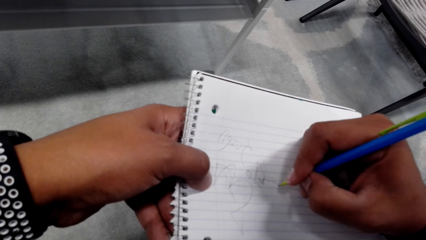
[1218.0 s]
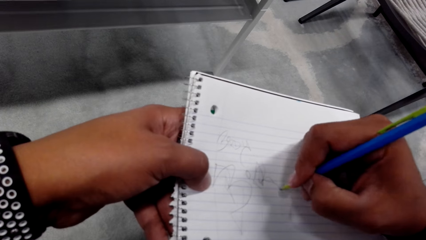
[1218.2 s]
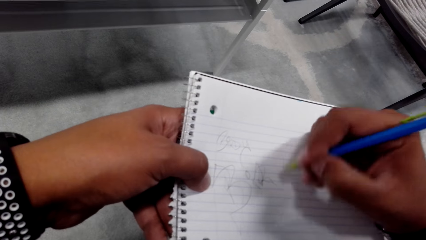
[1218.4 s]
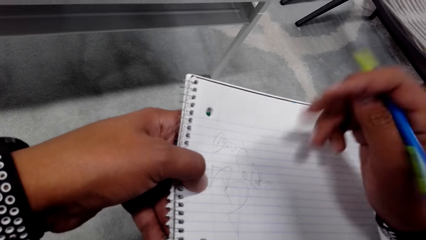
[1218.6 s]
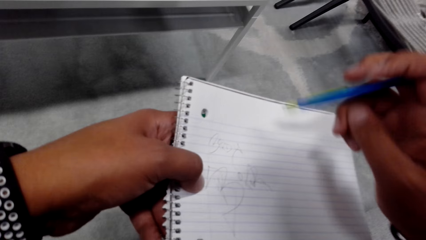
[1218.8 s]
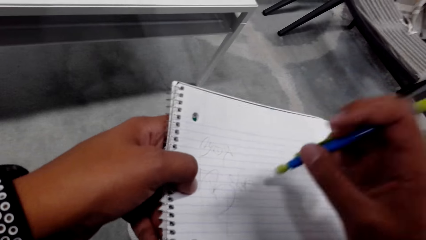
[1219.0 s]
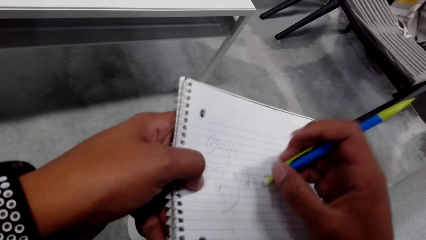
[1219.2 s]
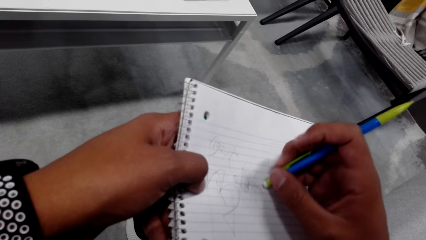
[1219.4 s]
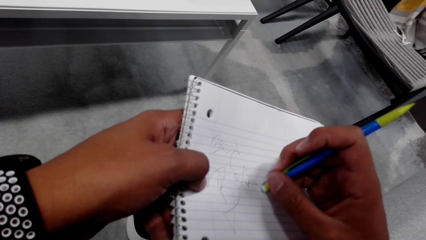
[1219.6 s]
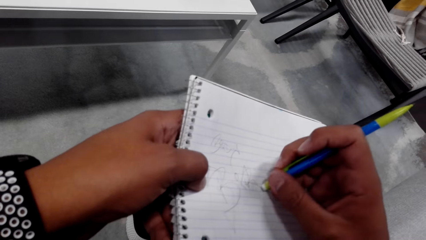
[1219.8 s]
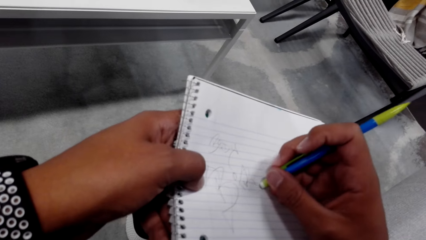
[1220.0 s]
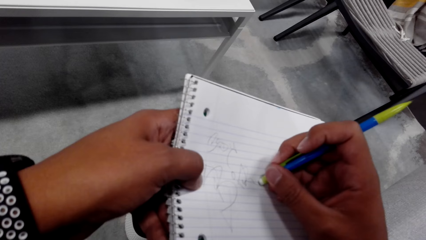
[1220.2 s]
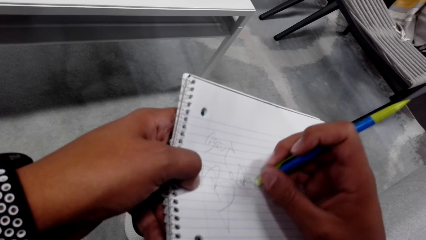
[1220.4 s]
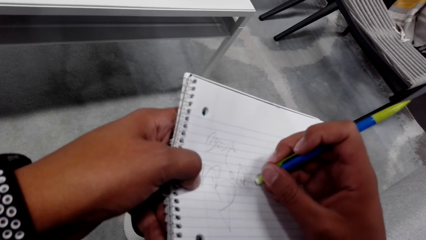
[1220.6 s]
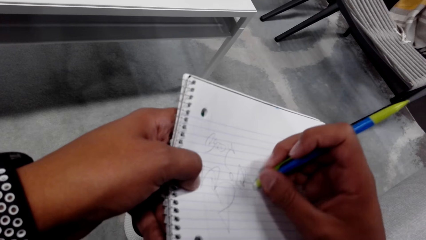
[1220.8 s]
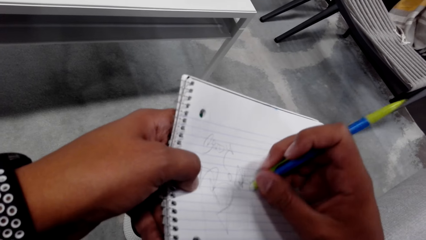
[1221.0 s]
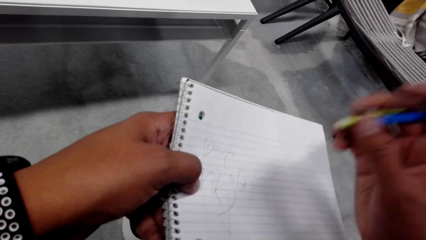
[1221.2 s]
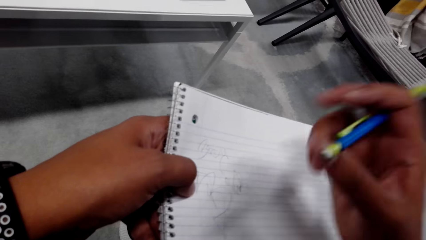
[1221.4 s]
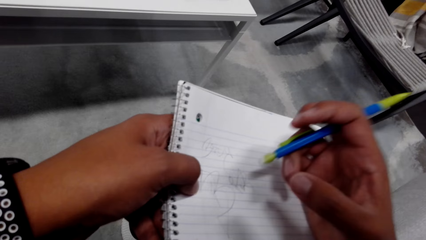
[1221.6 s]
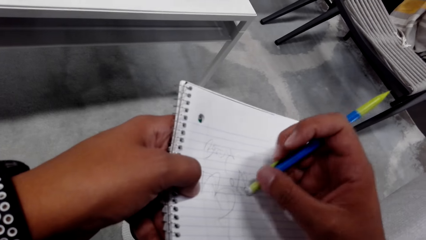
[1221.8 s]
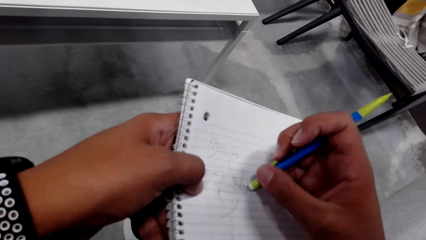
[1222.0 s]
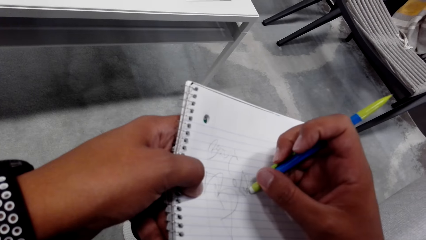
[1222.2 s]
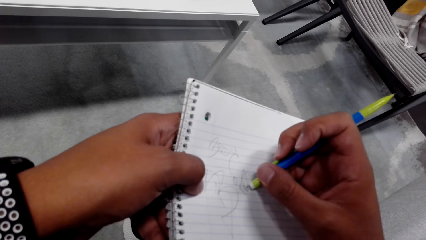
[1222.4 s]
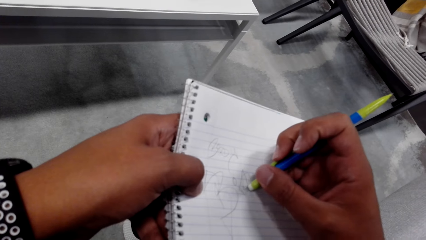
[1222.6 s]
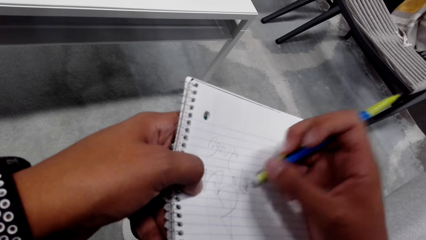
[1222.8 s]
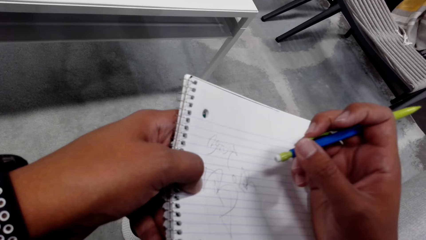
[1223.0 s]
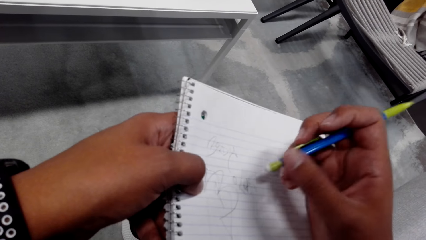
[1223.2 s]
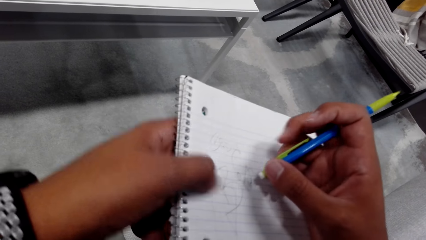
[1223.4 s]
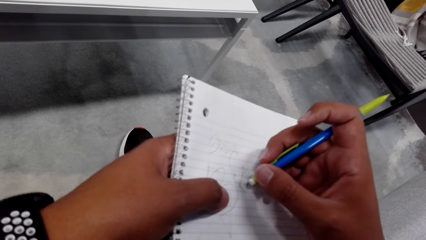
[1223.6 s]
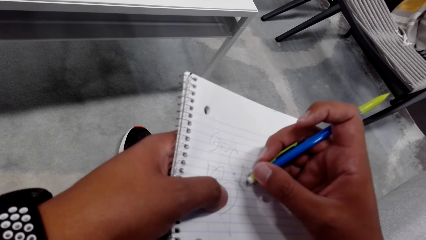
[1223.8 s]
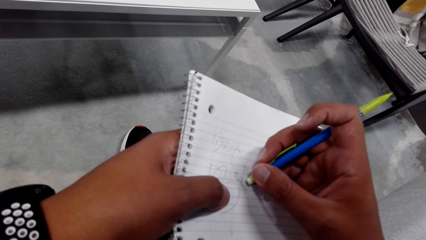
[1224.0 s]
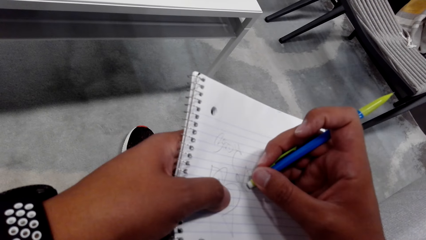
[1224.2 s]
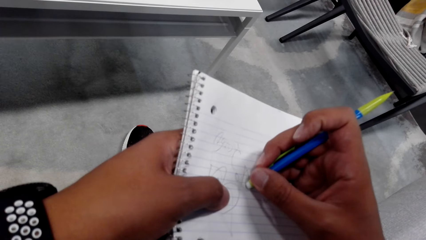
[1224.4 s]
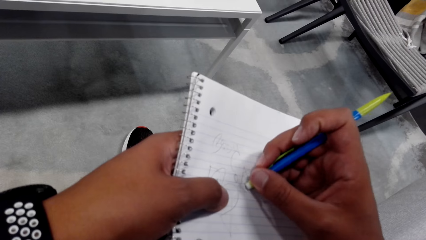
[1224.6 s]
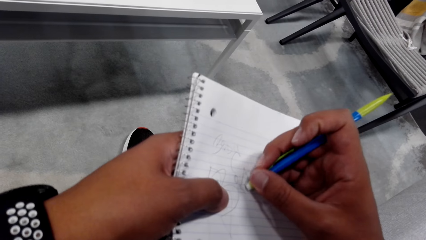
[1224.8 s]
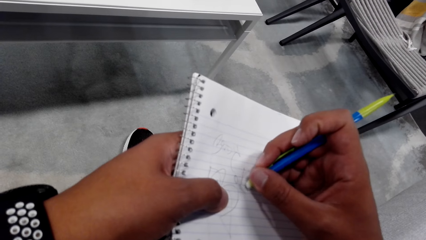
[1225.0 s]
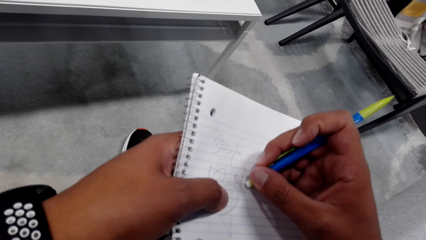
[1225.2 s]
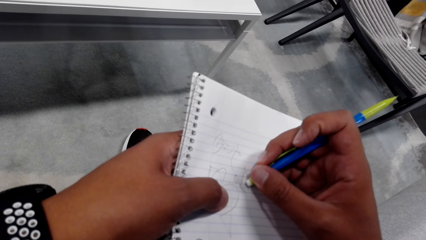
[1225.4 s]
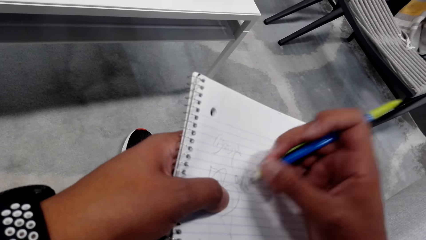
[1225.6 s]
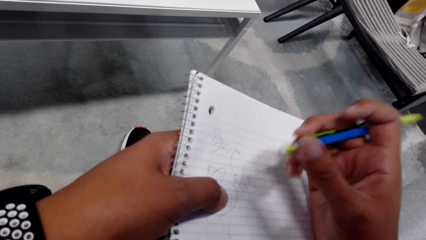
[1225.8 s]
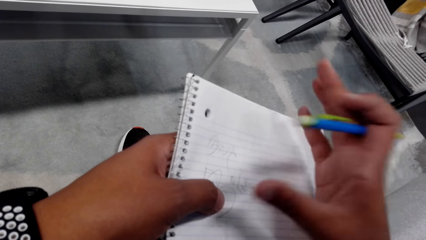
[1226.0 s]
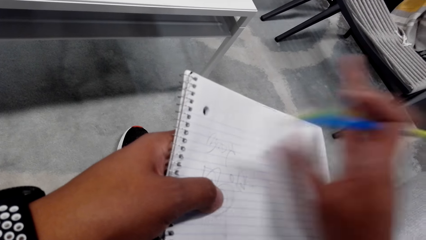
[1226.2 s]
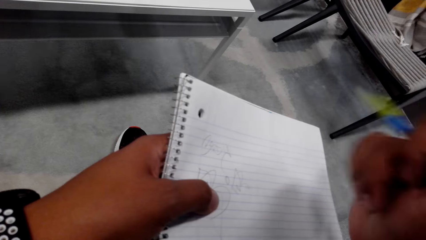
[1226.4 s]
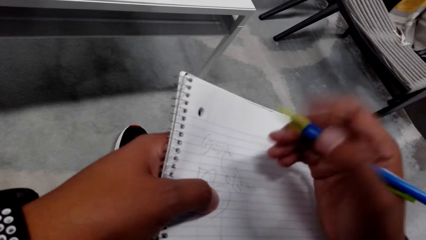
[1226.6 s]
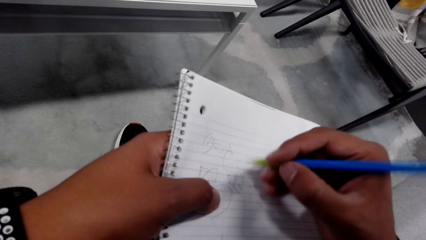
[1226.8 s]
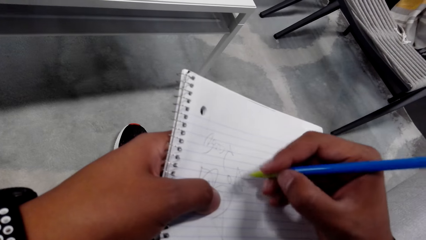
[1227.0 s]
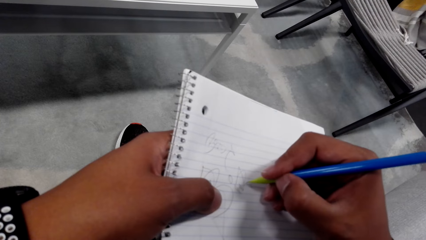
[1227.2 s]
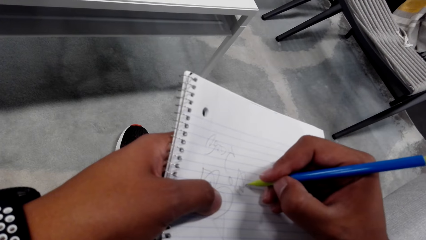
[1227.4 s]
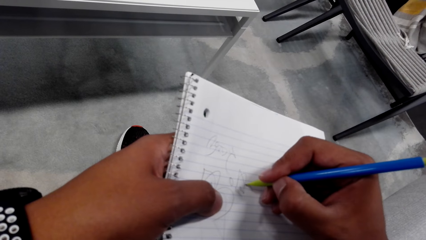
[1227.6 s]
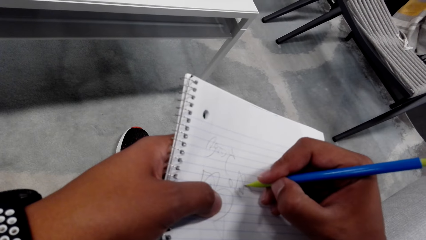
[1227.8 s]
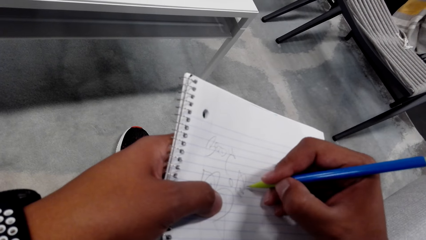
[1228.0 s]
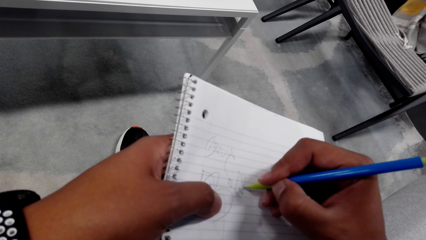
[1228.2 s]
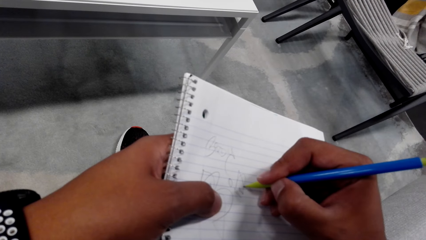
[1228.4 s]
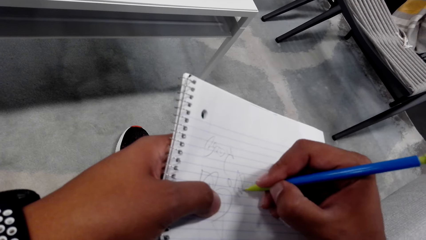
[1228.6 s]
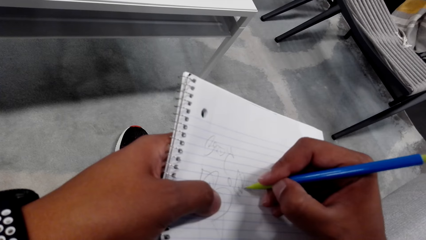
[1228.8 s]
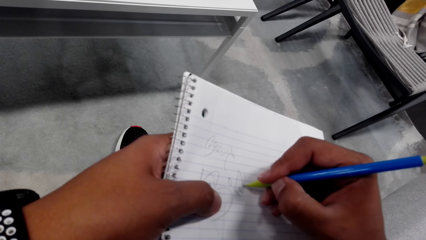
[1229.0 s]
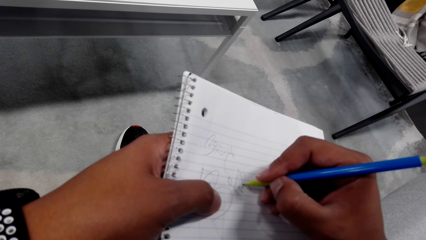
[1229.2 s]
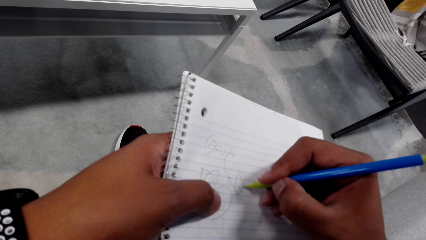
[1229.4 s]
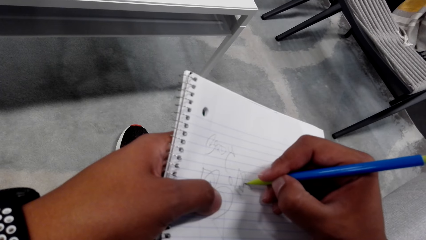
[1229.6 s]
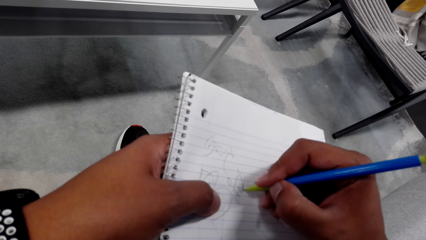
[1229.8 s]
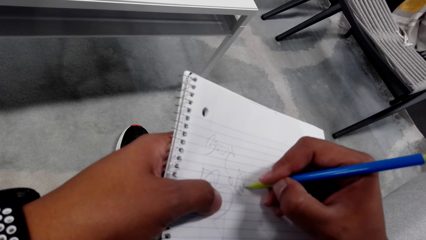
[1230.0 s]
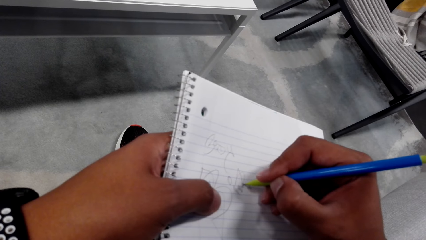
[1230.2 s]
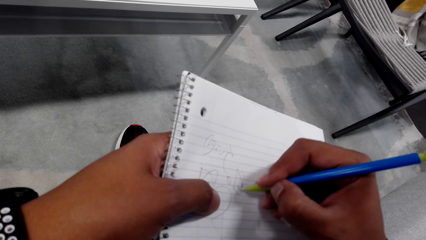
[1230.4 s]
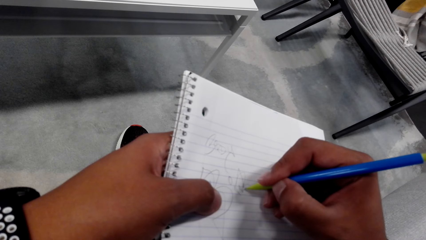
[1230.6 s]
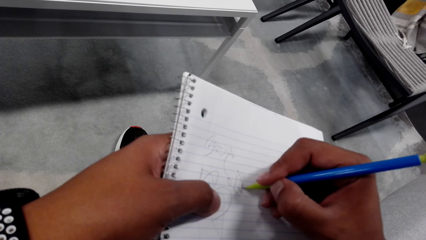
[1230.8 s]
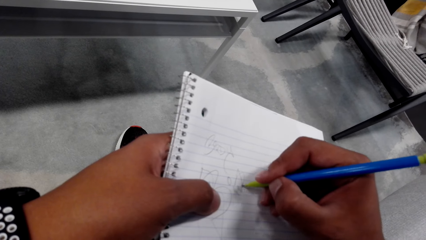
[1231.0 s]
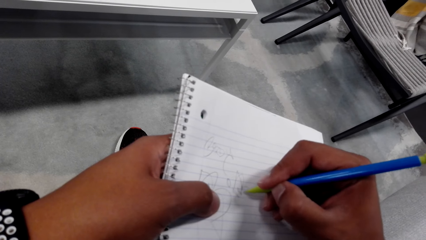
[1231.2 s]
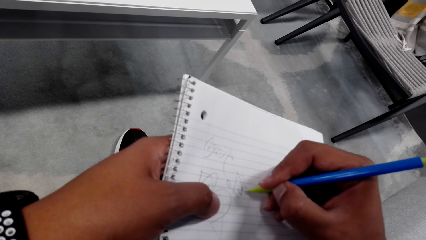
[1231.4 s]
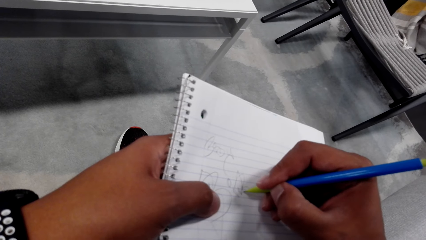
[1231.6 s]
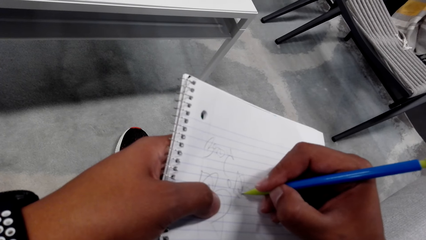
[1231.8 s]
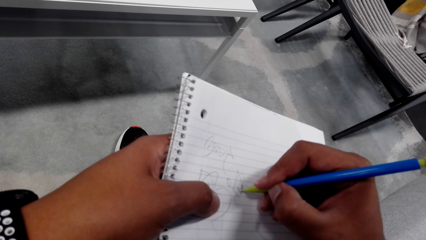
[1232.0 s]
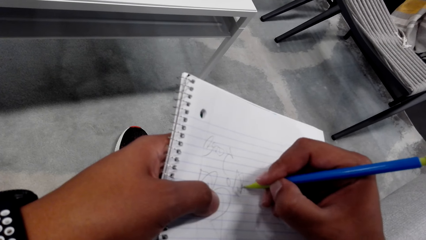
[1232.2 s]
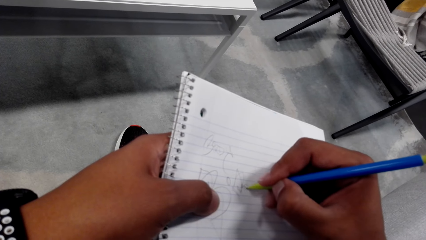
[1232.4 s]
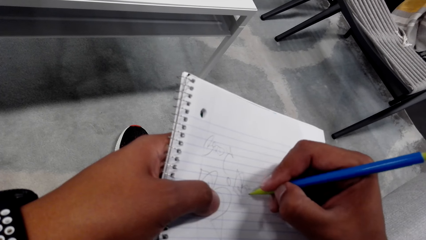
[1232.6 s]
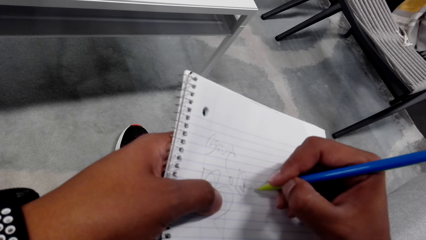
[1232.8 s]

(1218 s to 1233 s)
The camera wearer rubs on his writings. He writes on the book.
